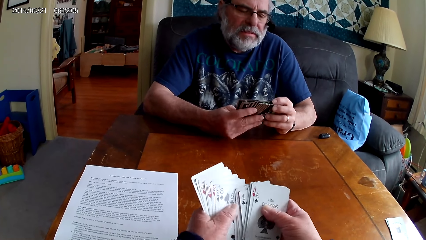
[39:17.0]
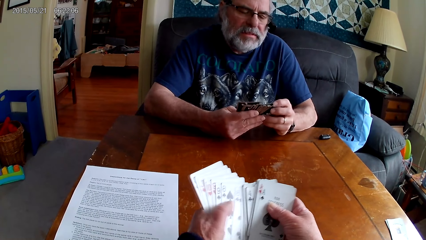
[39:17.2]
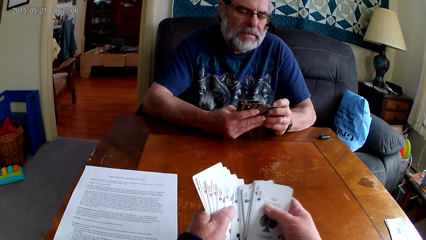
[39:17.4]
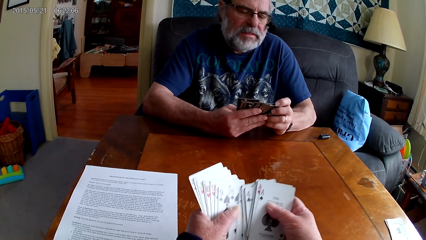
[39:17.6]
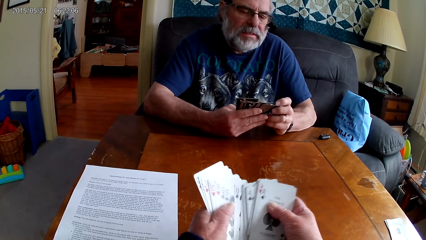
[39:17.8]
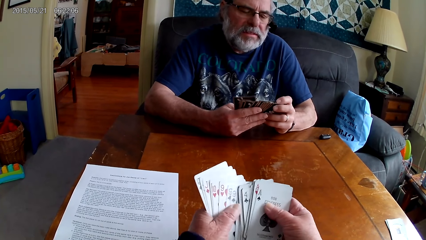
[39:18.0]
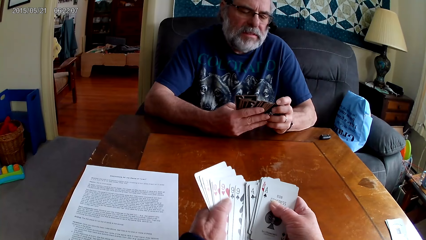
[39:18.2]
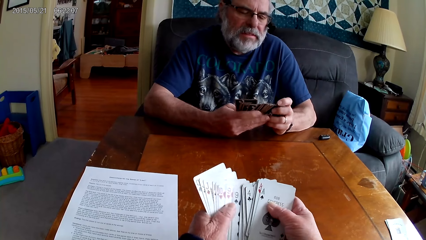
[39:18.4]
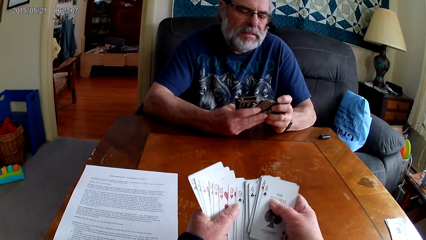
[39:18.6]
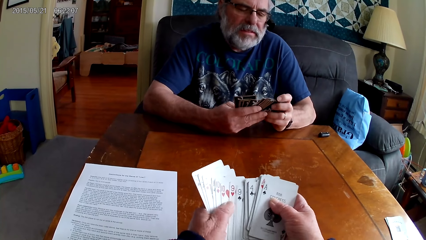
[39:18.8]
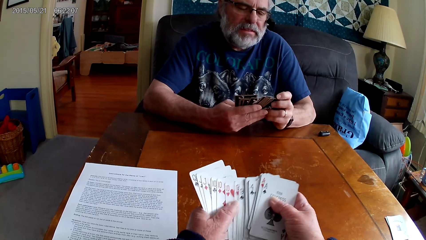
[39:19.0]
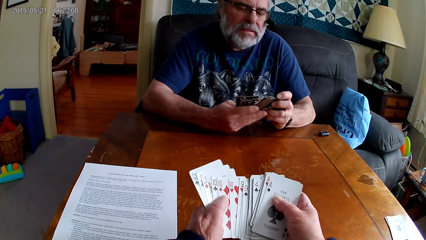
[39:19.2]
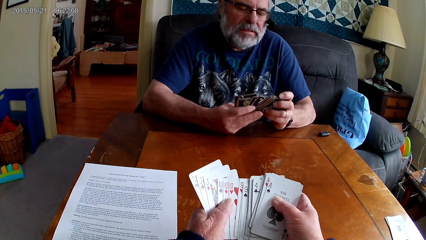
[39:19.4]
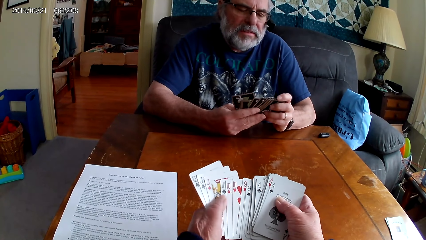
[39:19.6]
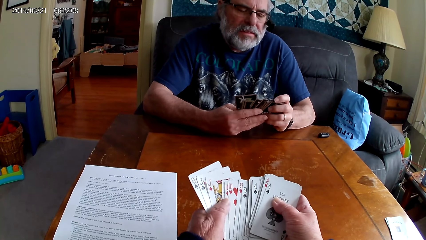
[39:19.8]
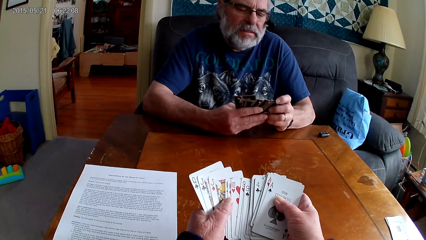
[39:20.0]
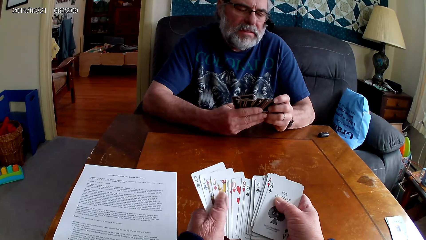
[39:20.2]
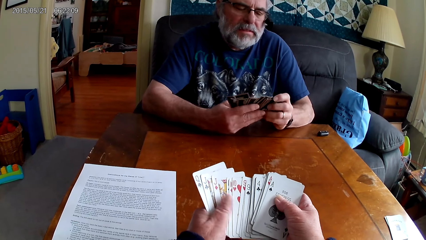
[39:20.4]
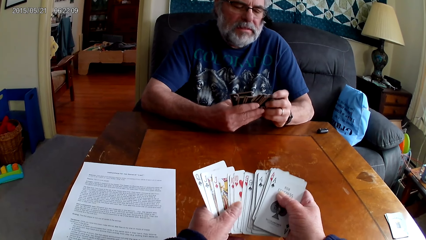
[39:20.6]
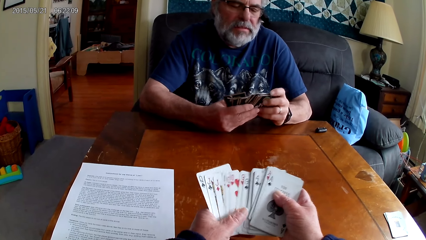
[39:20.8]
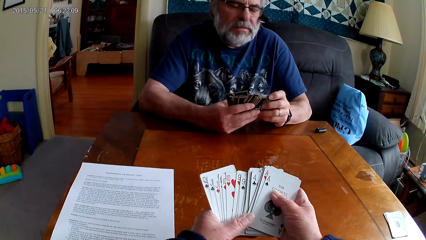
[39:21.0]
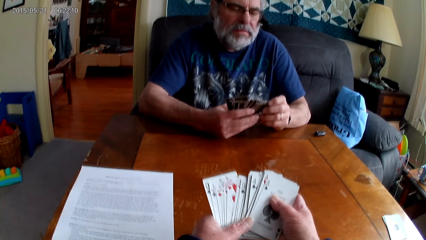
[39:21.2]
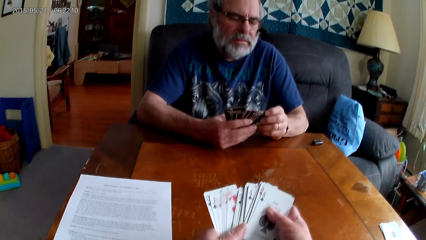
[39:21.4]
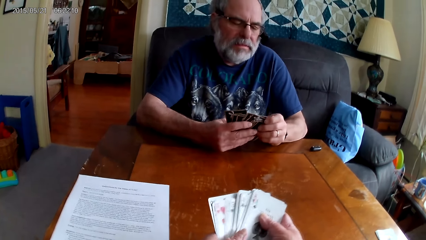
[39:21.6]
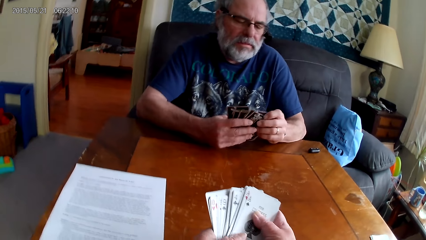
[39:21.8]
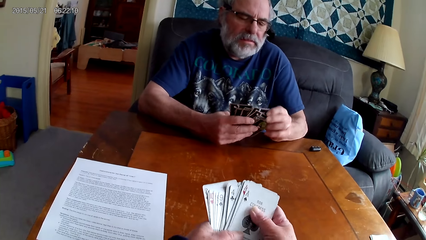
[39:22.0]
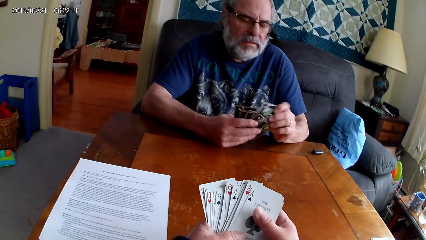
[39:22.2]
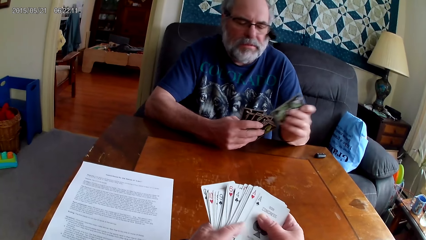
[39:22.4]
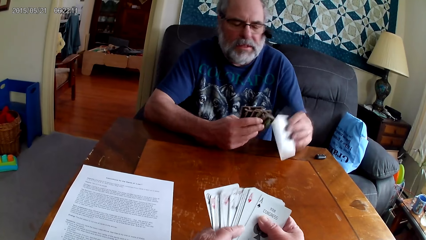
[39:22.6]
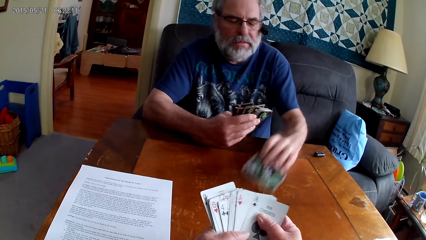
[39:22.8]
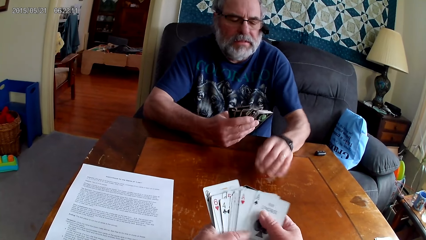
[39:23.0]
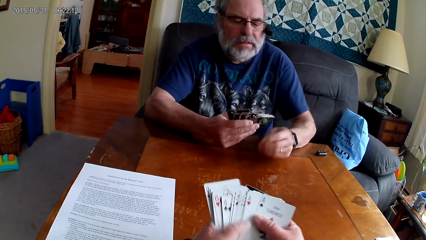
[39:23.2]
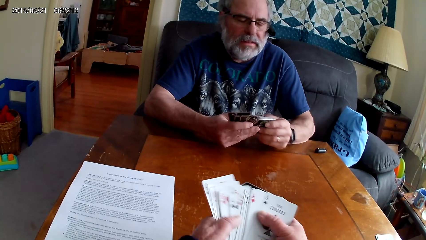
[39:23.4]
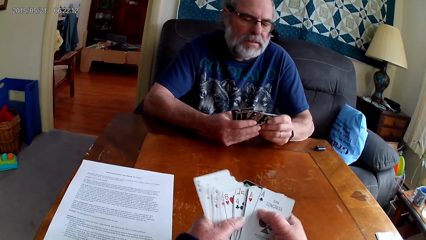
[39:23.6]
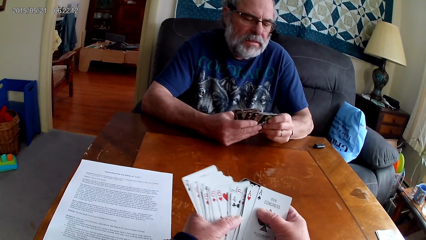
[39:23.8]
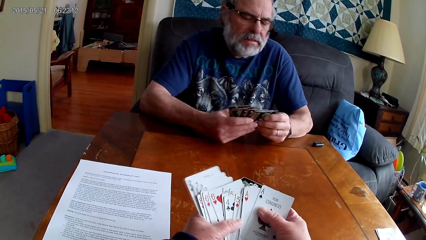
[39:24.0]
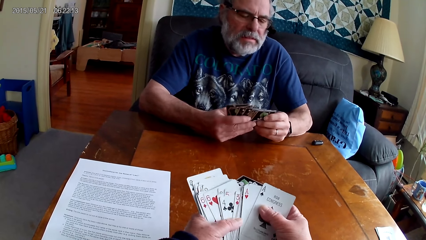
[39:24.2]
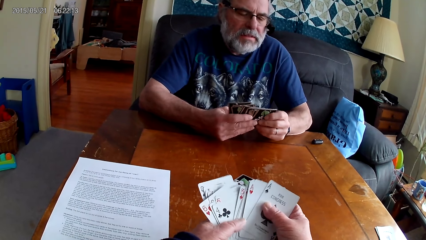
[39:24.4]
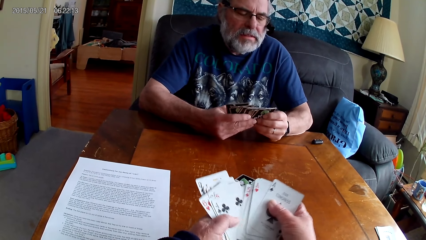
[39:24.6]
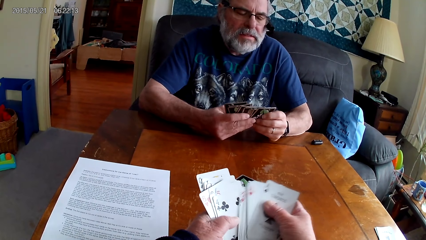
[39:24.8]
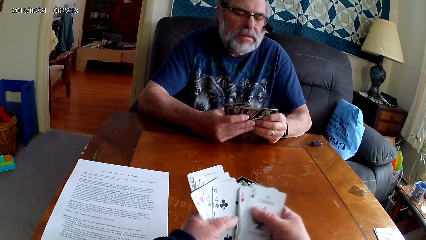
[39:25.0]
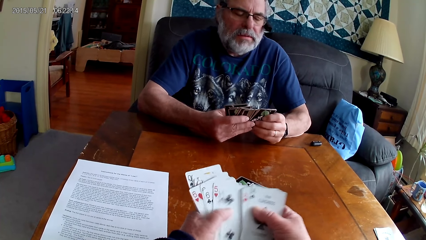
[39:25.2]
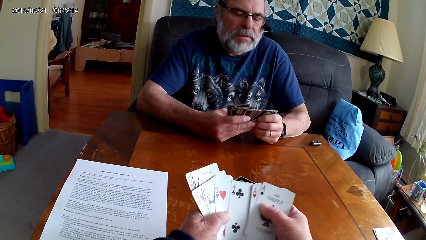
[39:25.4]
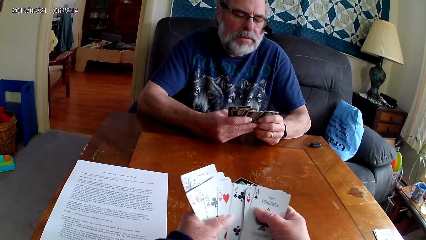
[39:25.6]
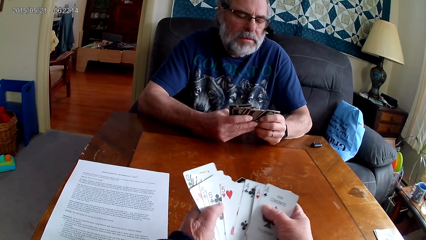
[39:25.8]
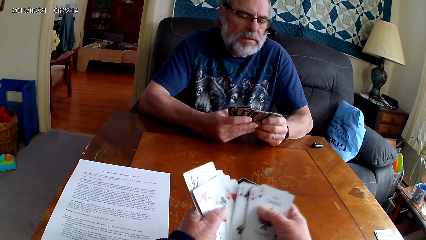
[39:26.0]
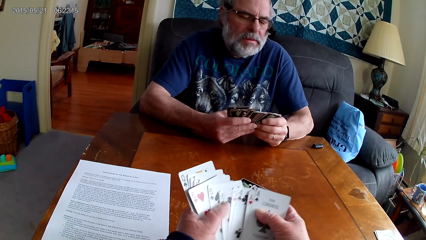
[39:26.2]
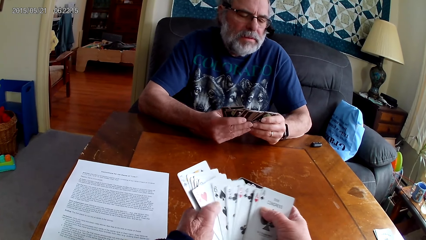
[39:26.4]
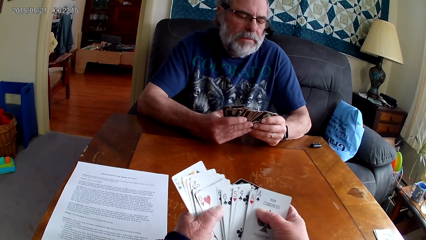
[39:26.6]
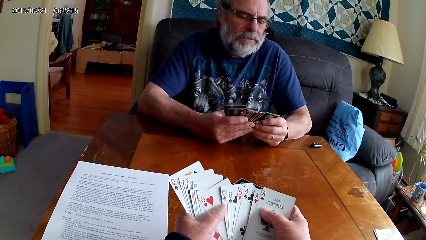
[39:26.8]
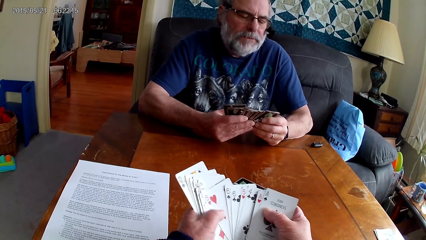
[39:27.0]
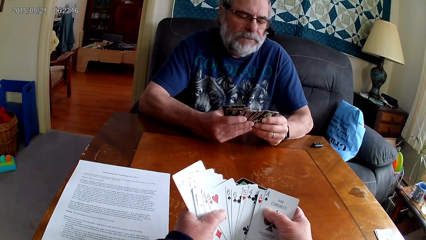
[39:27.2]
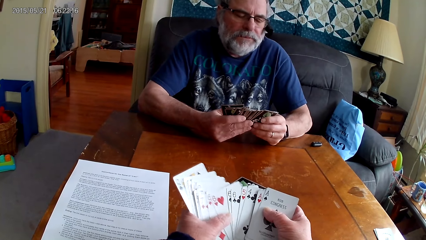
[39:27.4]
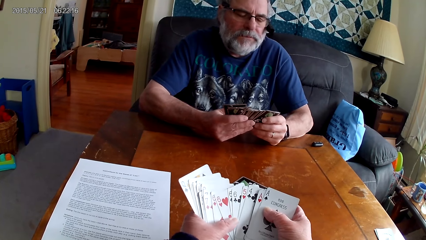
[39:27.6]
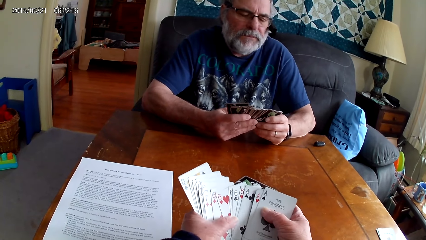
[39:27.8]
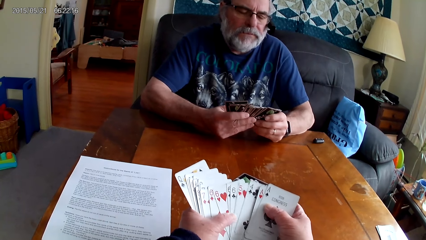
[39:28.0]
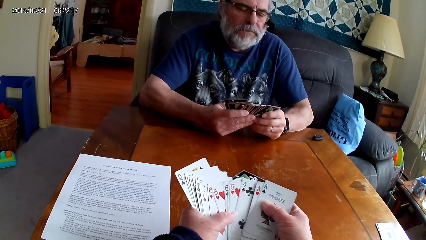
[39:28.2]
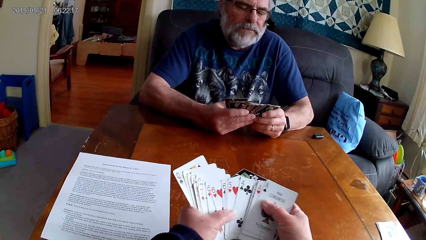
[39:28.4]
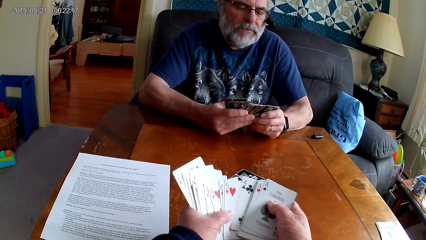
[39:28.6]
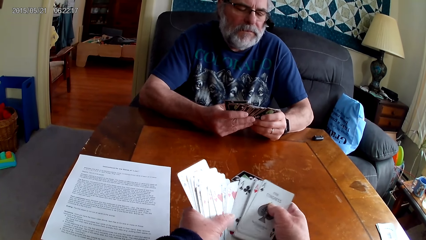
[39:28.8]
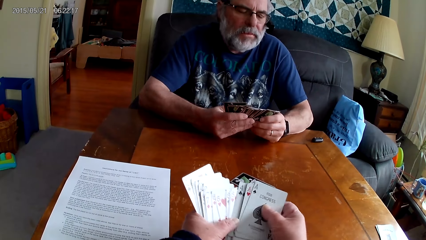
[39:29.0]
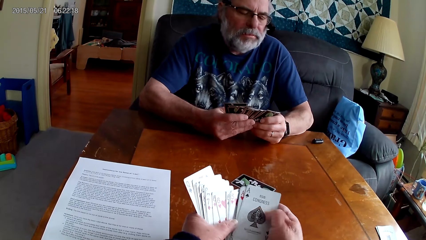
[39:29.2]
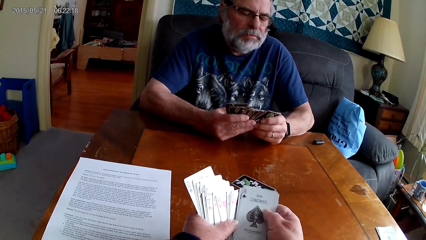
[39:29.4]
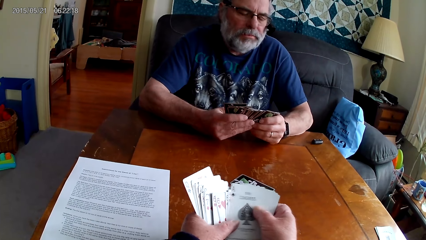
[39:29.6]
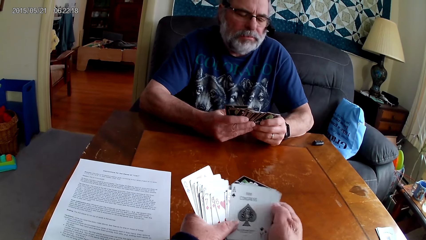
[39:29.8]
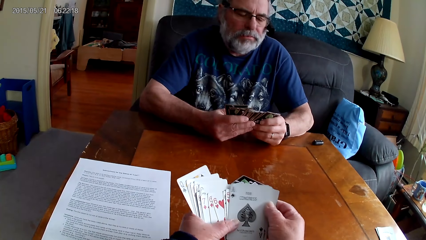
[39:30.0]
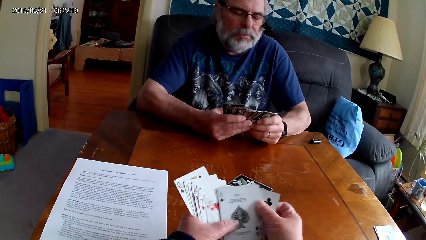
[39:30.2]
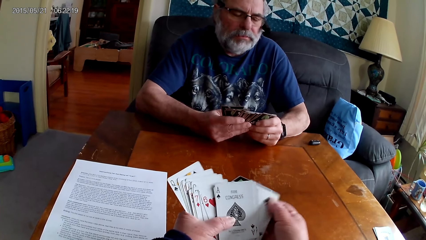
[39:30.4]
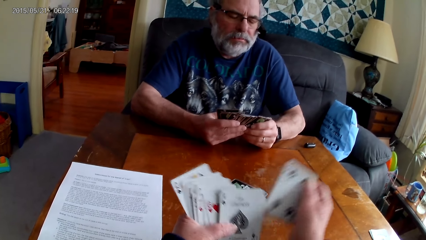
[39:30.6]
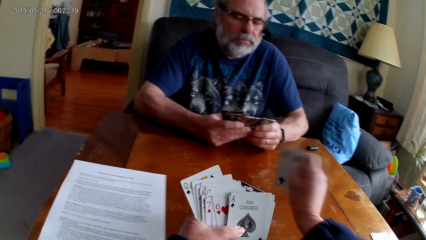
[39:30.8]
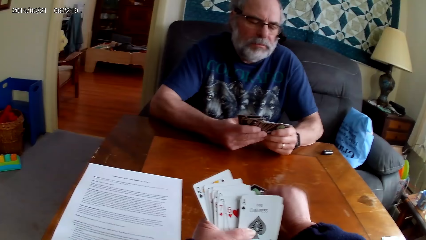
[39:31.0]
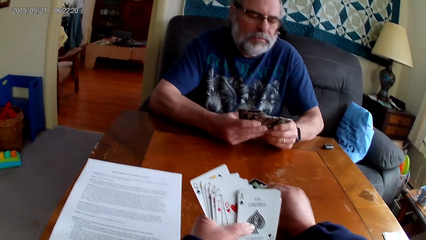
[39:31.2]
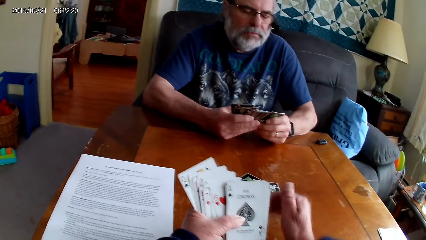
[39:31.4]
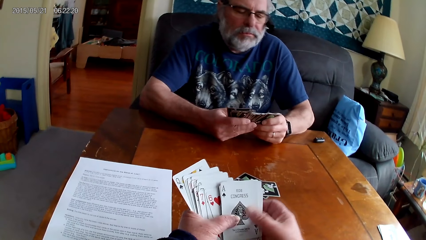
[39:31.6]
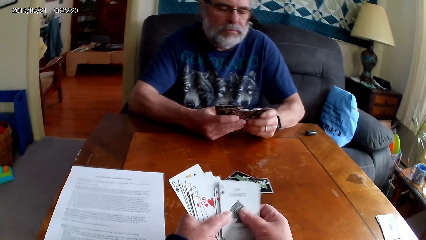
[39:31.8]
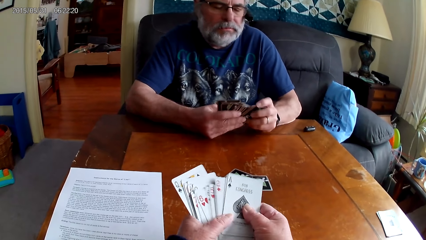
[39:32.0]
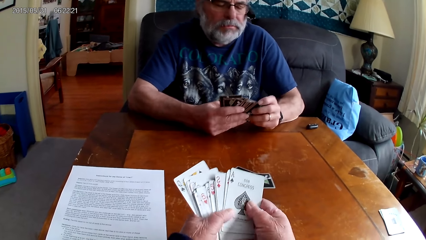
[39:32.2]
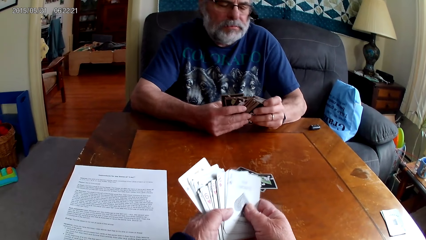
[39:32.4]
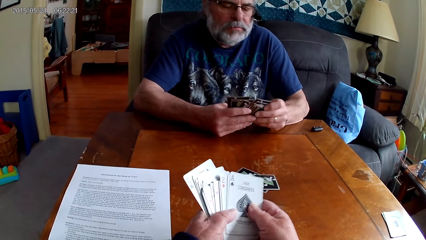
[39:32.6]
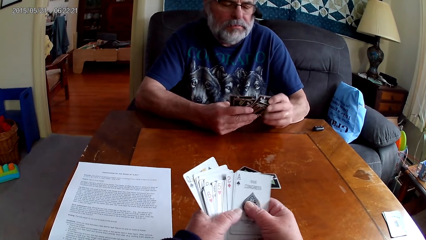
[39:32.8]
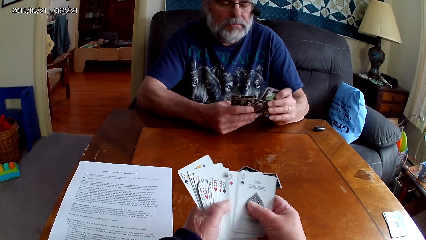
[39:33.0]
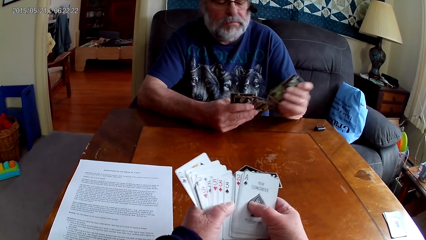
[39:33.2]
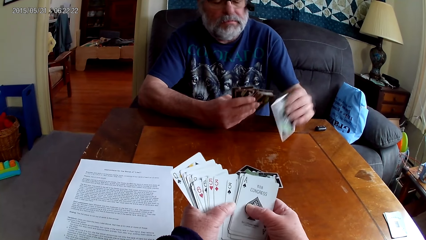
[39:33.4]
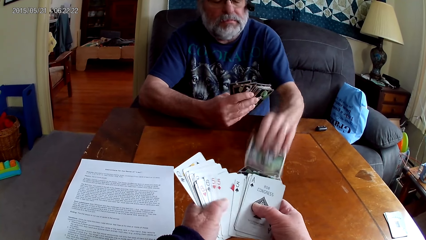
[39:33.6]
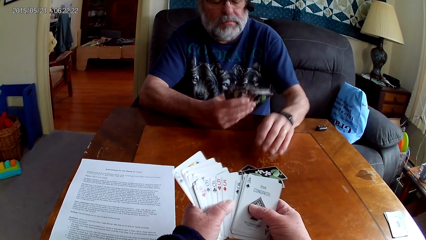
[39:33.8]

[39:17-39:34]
A man spreads the cards. He plays cards. The camera wearer puts the playing card on the table. The man holds the playing cards with his hands. The camera wearer holds the playing cards with her hands. The man spreads the cards. The camera wearer spreads the cards. She puts the playing card on the table. She plays cards. The man holds the playing cards with his hands. The camera wearer holds the playing cards with her hands.
